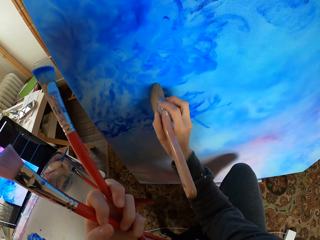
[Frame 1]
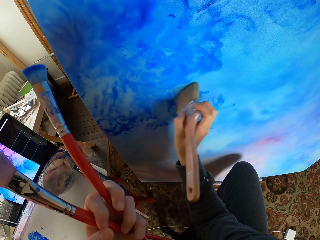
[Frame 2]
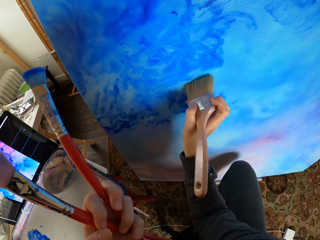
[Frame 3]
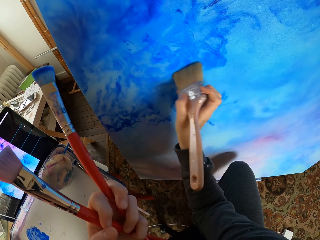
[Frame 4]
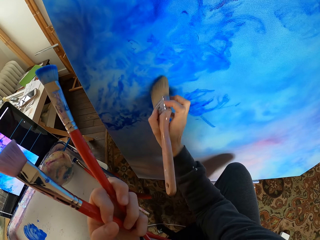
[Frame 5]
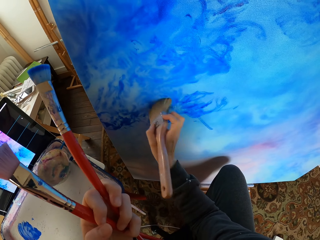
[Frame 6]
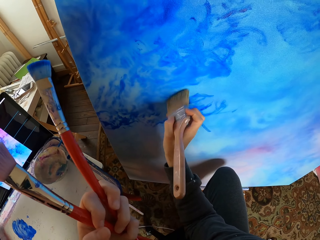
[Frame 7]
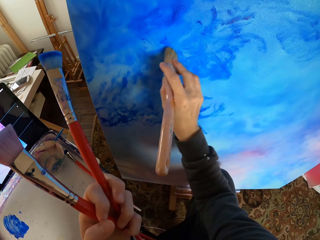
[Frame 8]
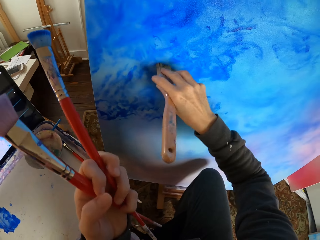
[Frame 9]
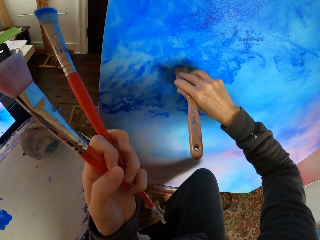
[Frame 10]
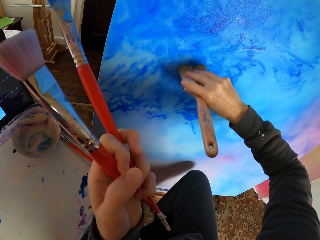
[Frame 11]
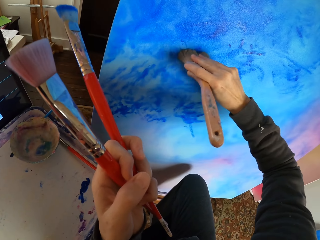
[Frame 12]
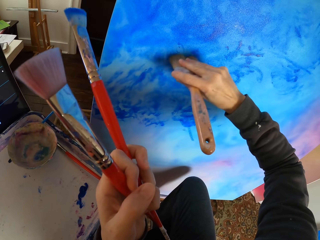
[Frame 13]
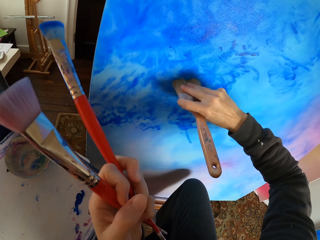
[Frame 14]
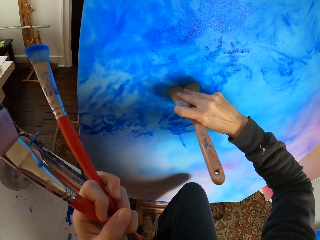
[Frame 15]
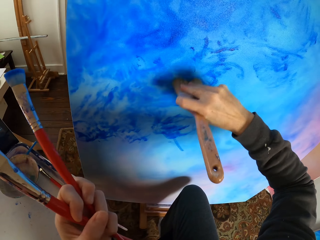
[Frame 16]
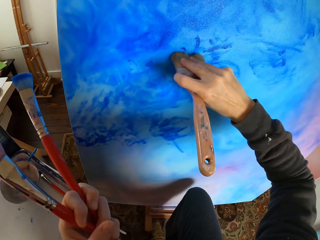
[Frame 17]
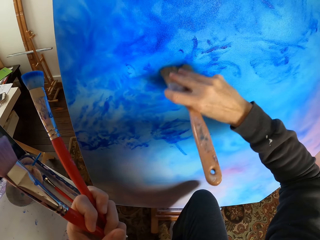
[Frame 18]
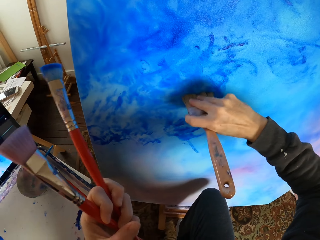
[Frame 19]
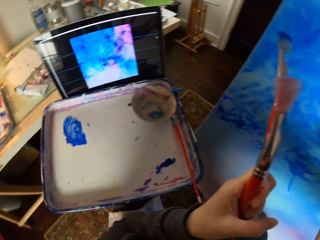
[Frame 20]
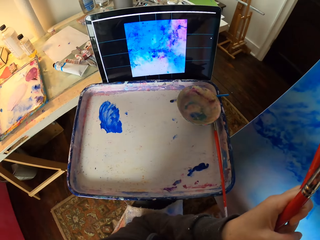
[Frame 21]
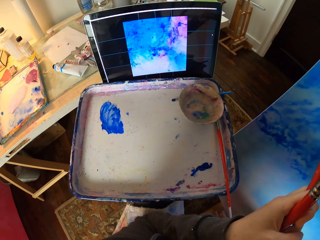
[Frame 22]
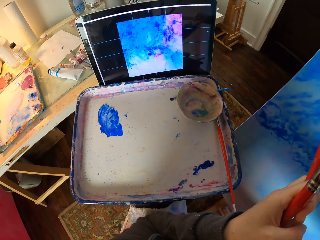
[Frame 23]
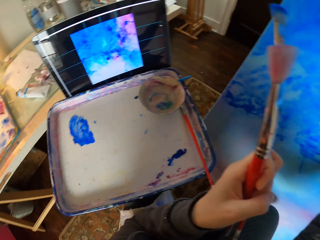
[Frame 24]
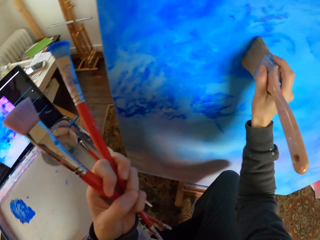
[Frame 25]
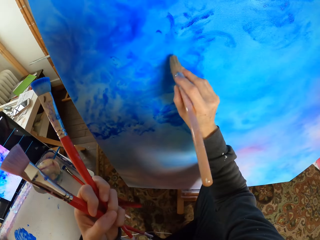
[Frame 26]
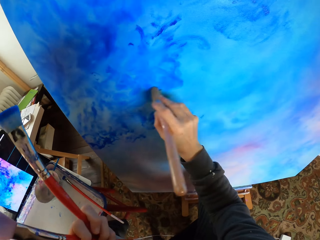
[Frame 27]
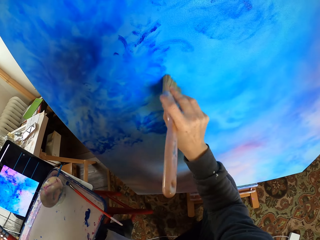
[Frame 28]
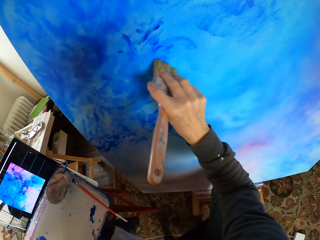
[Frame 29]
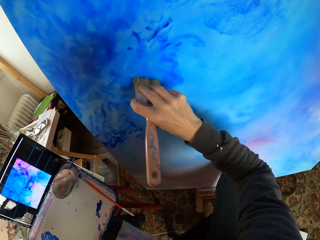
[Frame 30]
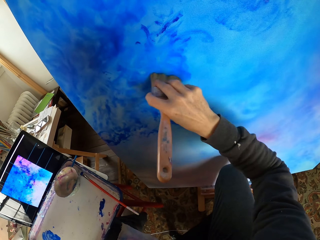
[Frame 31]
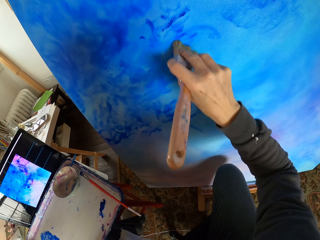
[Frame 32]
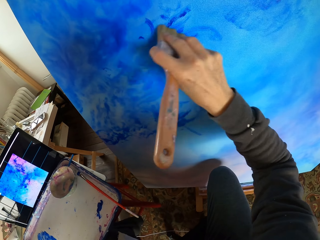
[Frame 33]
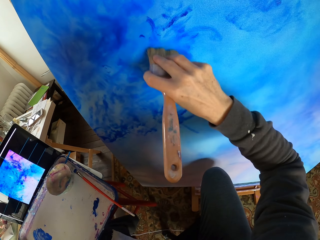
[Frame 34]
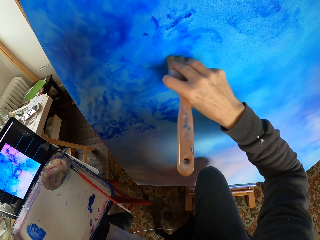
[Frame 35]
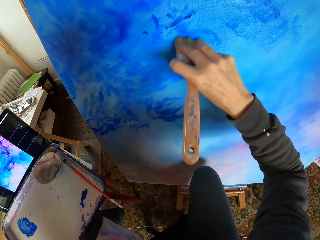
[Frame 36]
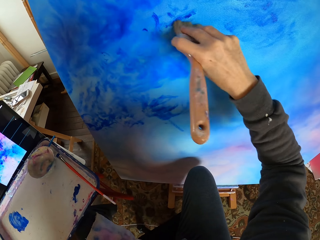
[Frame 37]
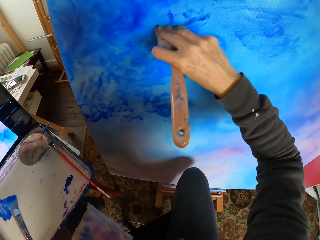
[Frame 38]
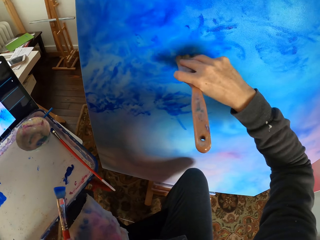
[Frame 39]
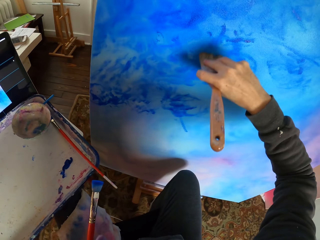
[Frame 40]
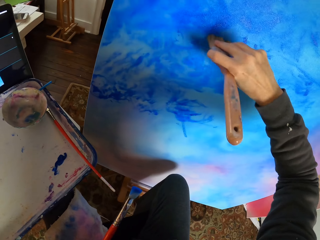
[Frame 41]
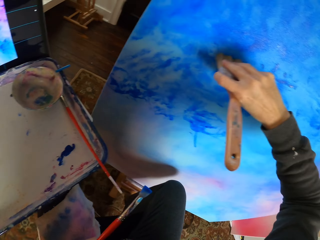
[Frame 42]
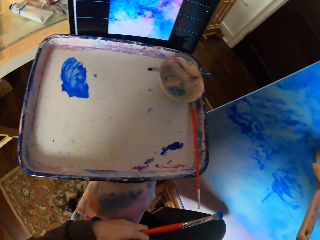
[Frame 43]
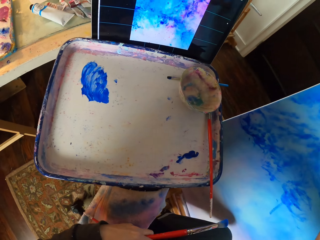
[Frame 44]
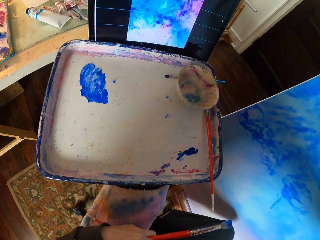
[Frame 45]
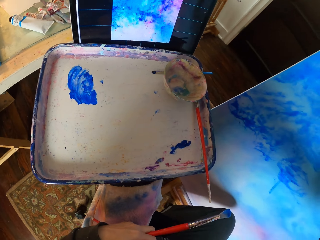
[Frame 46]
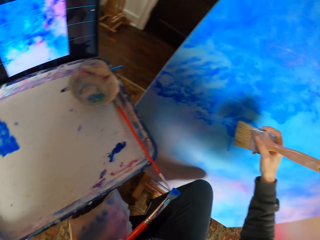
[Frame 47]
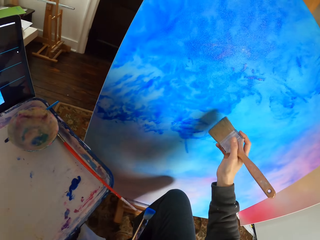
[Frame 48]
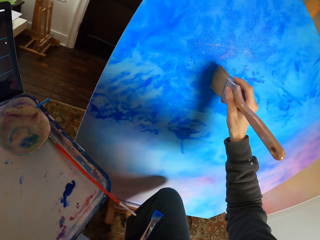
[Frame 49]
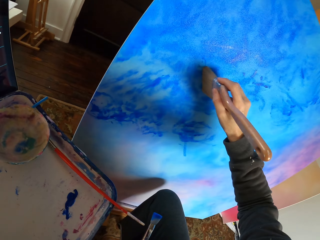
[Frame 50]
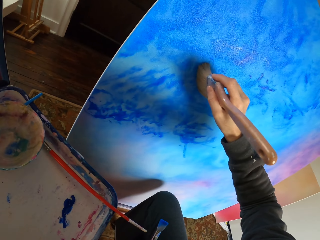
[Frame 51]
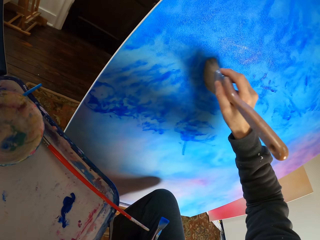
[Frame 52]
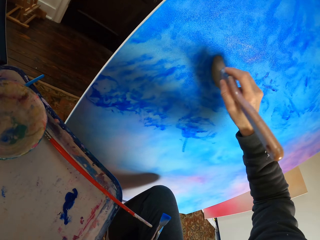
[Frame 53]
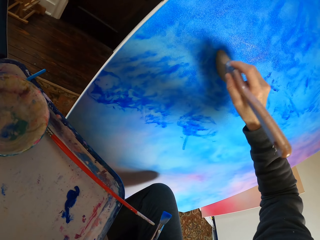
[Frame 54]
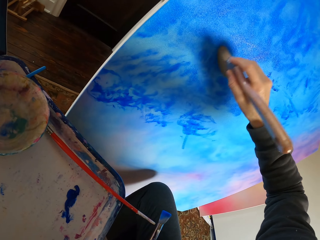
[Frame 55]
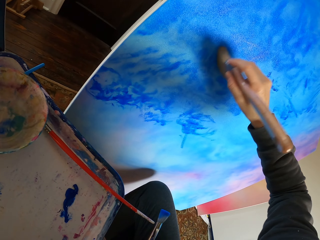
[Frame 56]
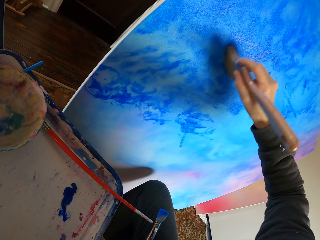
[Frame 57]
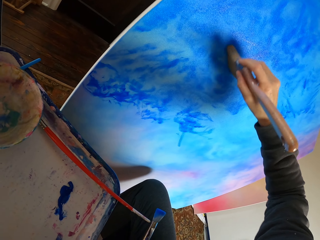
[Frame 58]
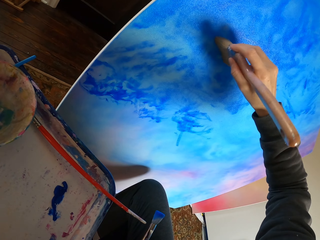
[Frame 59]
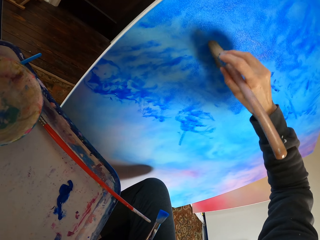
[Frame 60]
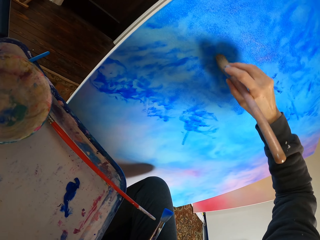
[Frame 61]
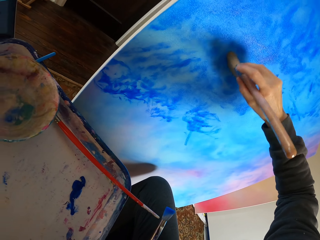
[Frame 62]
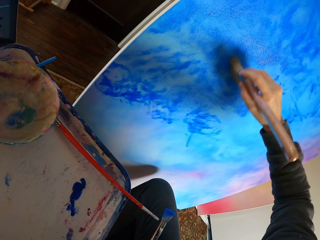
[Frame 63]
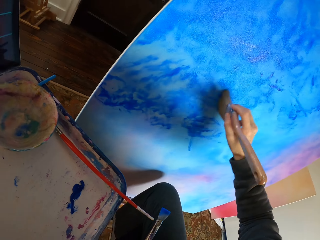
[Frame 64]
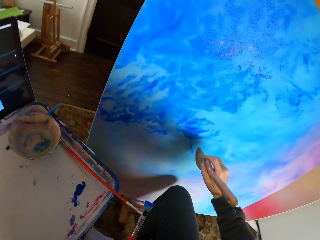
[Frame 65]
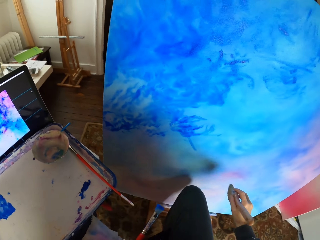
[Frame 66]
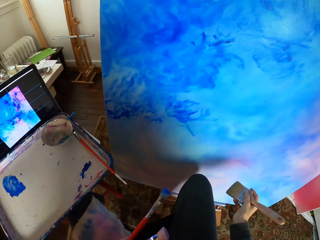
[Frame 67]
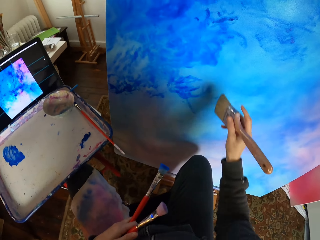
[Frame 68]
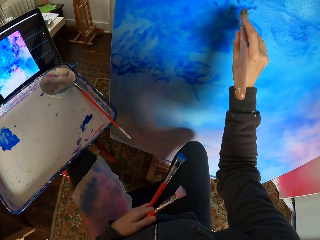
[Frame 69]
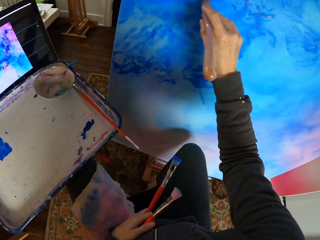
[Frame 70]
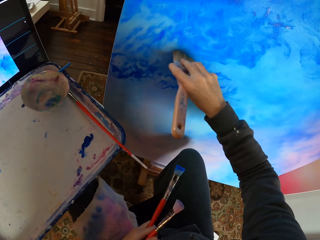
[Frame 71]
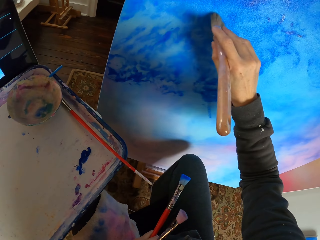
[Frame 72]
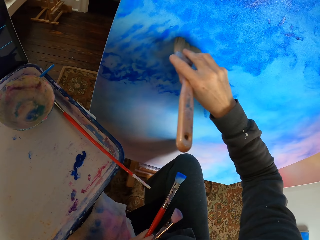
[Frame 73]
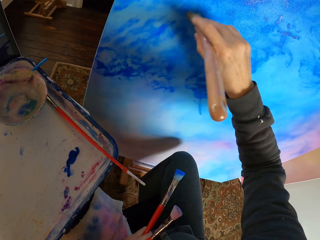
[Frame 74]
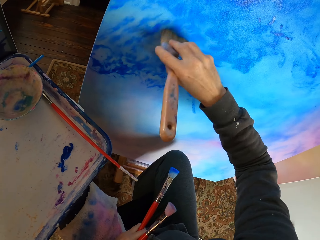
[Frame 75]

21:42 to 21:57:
The camera wearer looks at the screen. They dry brush the art with a brush. They look at the screen. They dry brush the art with the brush.

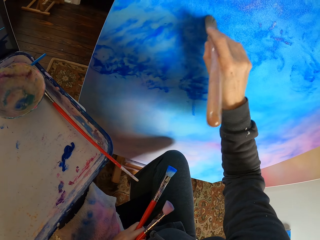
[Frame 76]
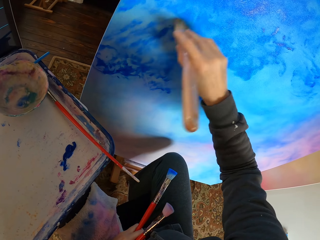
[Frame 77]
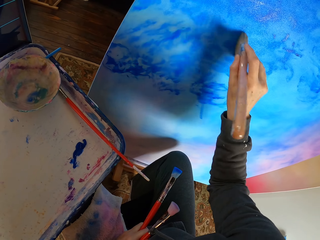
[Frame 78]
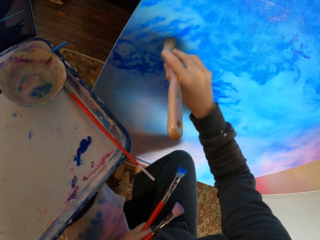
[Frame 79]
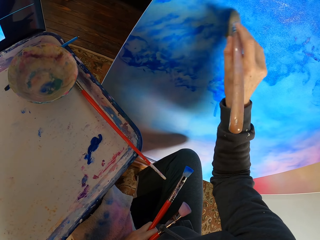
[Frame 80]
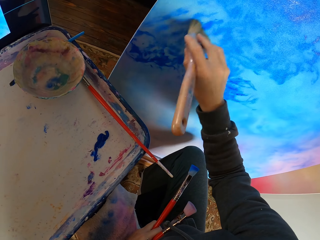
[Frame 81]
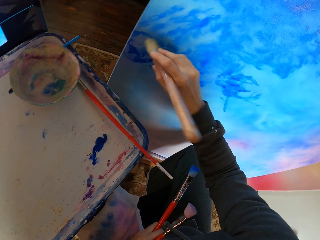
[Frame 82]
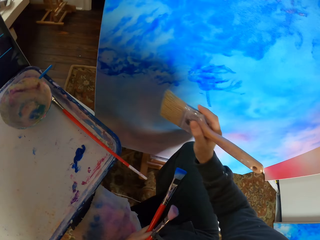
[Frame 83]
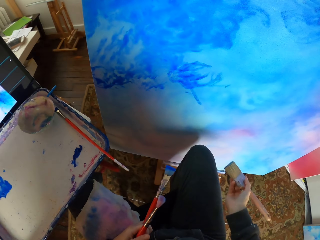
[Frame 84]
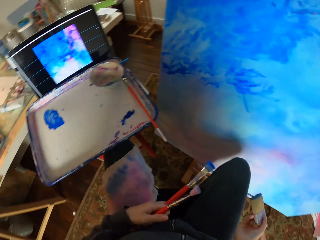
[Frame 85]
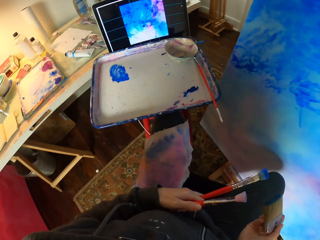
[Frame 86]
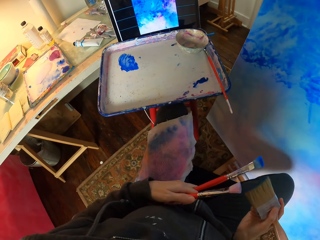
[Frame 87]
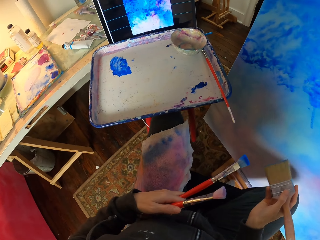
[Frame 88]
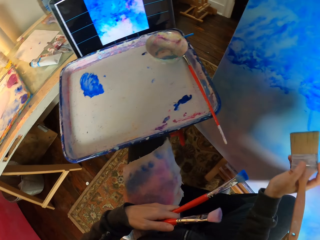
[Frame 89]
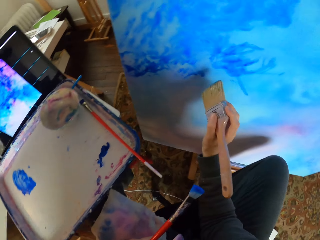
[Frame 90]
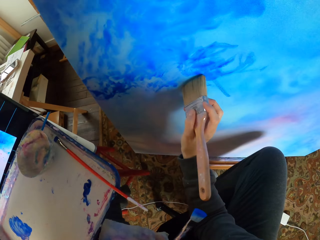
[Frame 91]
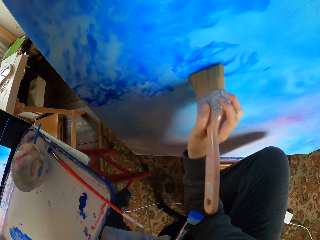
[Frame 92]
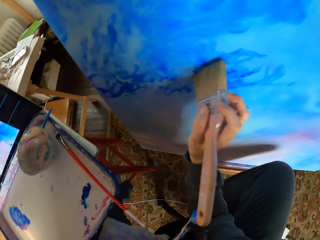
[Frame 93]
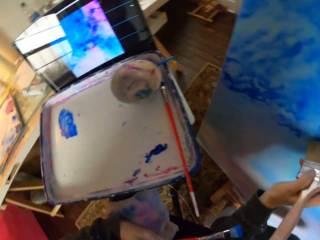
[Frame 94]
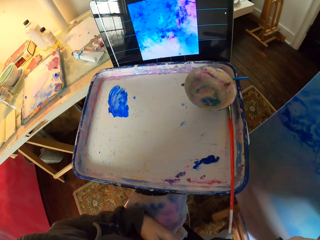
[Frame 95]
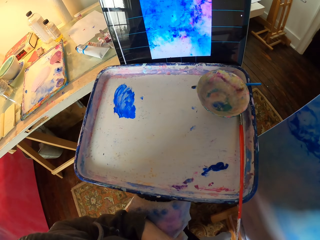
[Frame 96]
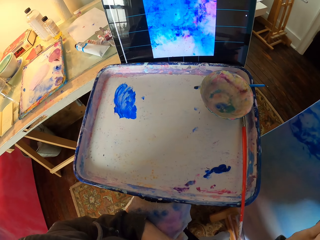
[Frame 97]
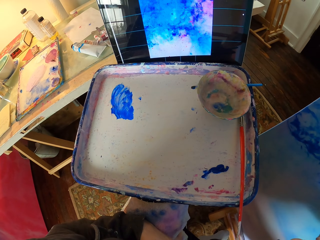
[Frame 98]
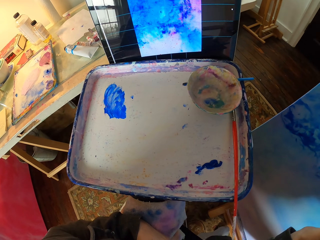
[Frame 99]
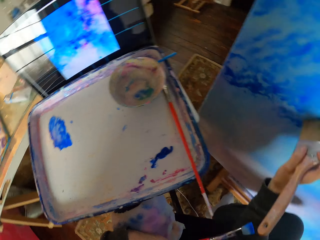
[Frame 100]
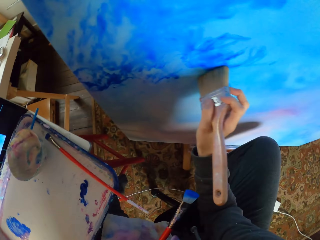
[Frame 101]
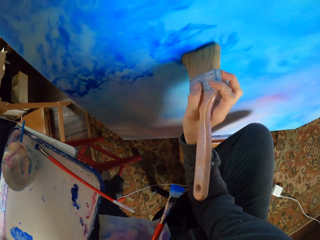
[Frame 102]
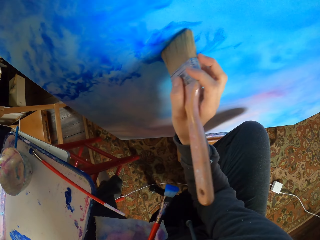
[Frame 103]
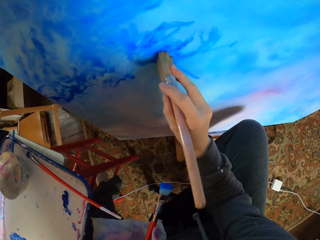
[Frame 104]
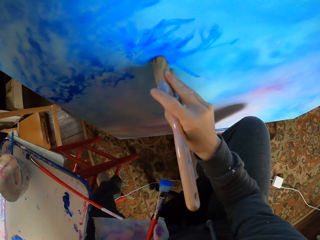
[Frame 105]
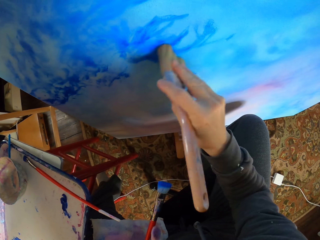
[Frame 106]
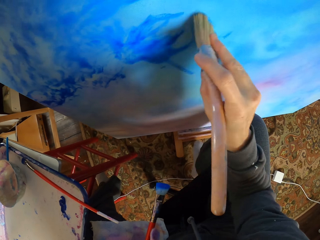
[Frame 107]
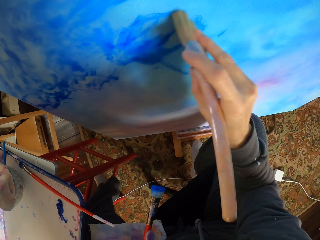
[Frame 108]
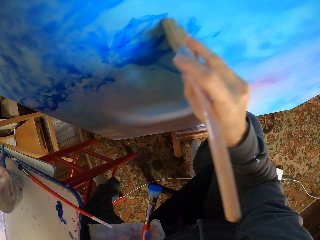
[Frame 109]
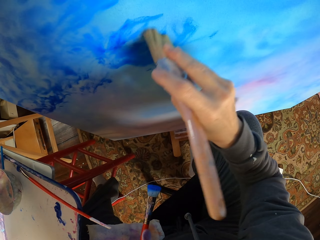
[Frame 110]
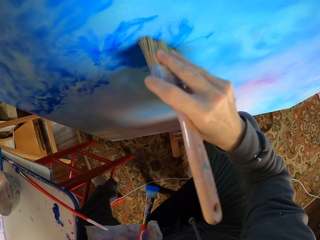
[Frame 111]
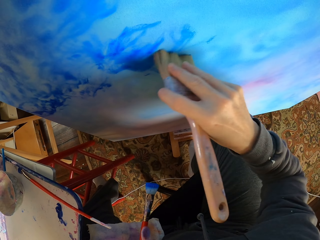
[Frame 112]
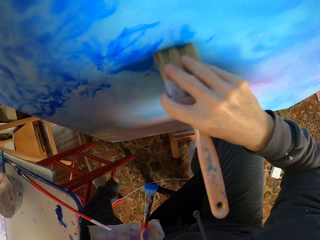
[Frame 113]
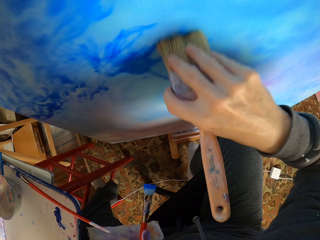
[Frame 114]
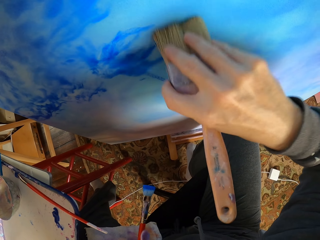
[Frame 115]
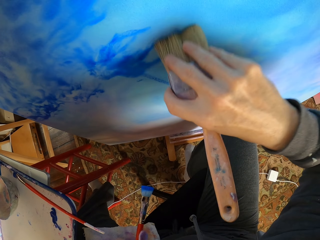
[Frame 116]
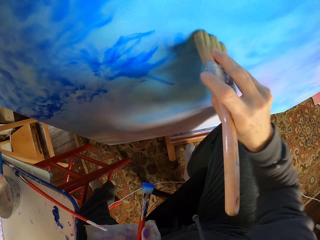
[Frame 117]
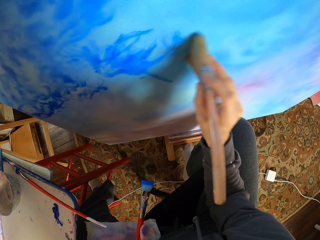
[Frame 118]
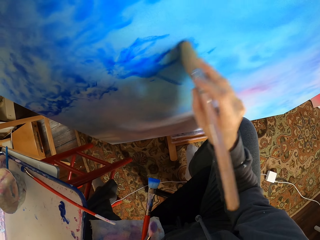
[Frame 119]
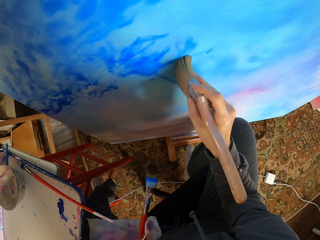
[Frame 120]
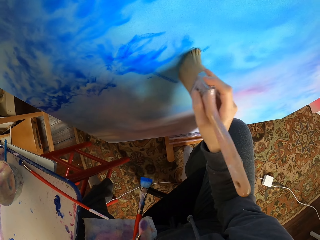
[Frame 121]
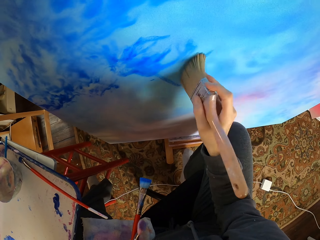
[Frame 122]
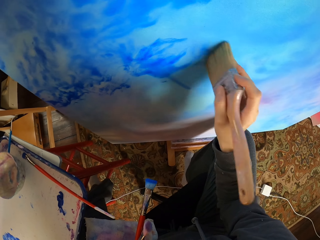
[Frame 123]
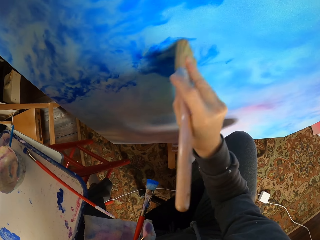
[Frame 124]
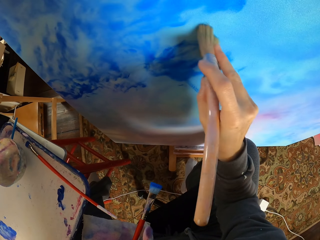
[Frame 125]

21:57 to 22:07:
The camera wearer looks at the screen. They dry brush the art with a brush.
